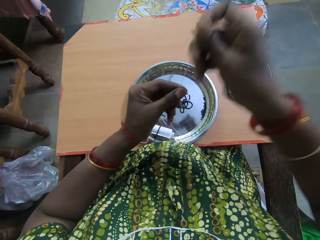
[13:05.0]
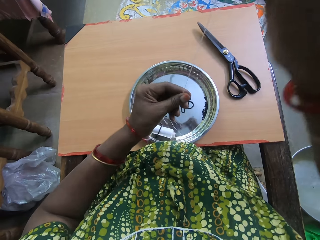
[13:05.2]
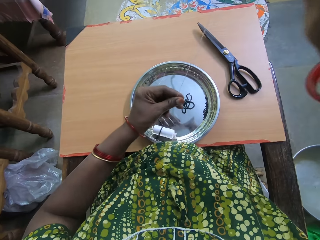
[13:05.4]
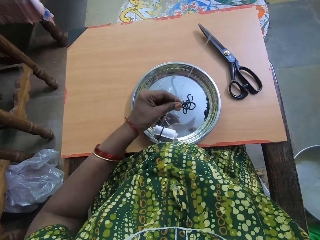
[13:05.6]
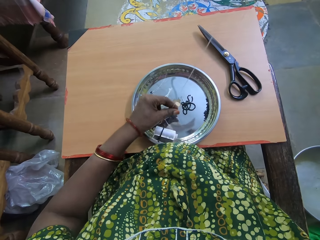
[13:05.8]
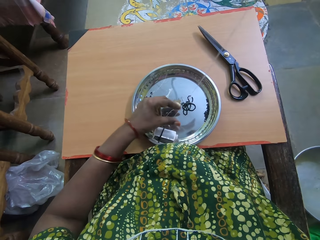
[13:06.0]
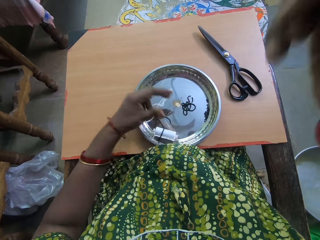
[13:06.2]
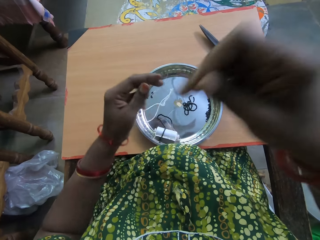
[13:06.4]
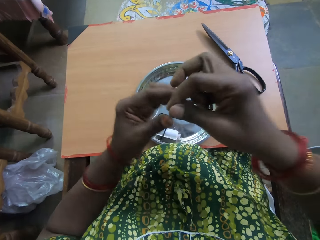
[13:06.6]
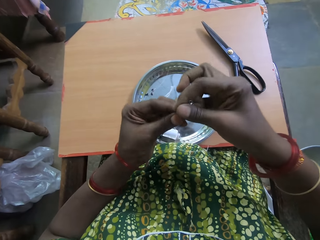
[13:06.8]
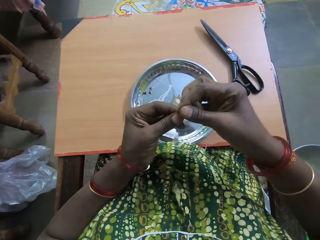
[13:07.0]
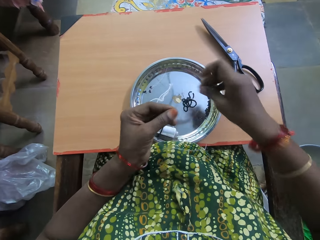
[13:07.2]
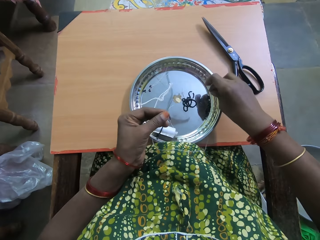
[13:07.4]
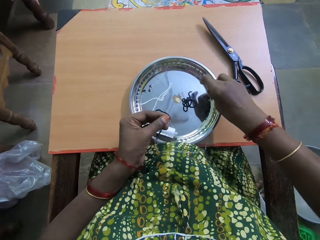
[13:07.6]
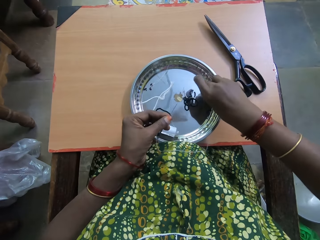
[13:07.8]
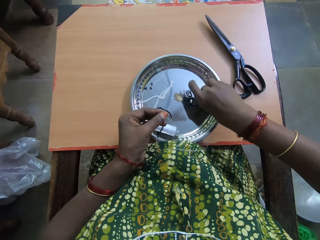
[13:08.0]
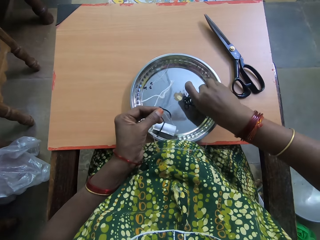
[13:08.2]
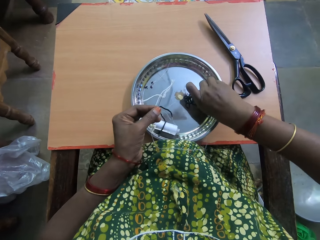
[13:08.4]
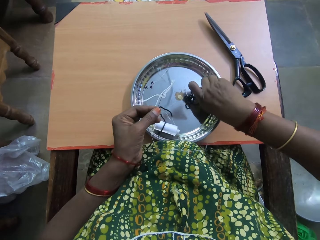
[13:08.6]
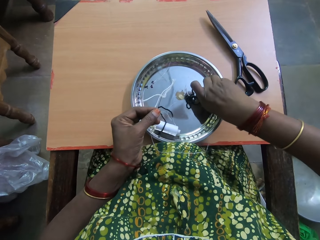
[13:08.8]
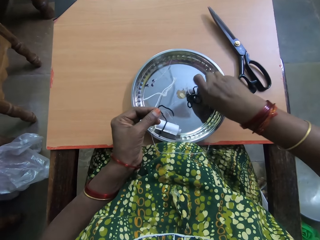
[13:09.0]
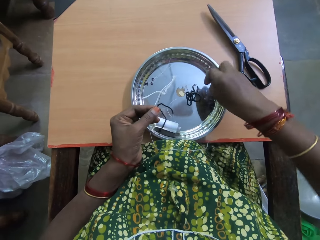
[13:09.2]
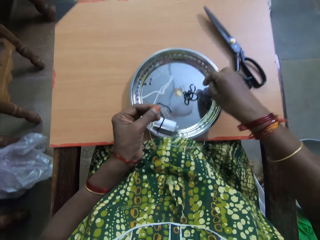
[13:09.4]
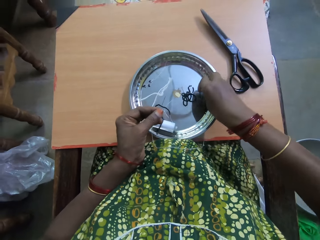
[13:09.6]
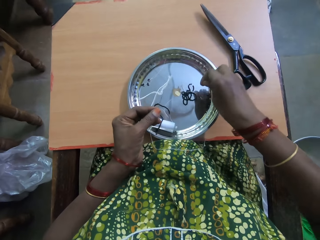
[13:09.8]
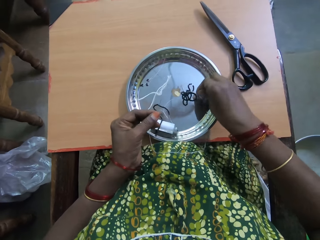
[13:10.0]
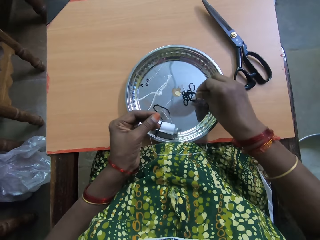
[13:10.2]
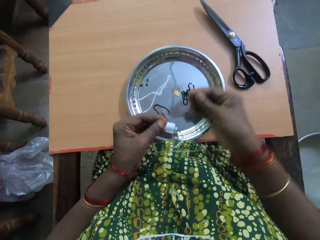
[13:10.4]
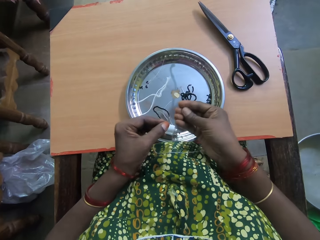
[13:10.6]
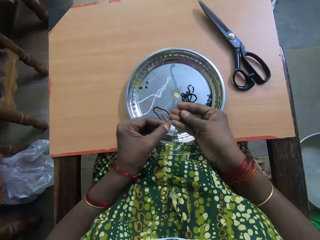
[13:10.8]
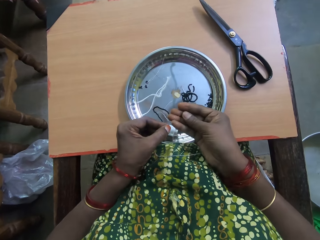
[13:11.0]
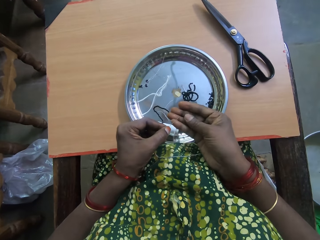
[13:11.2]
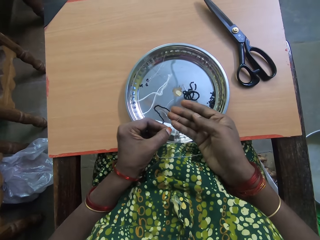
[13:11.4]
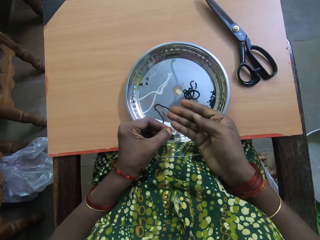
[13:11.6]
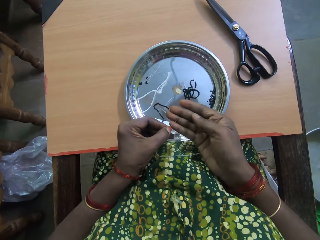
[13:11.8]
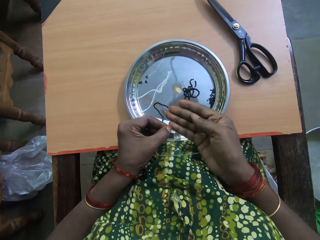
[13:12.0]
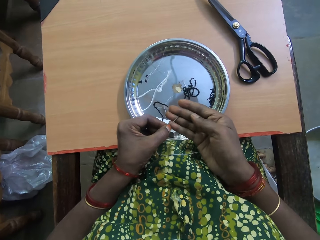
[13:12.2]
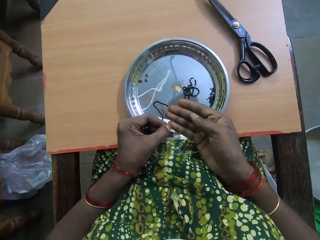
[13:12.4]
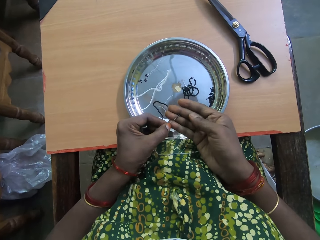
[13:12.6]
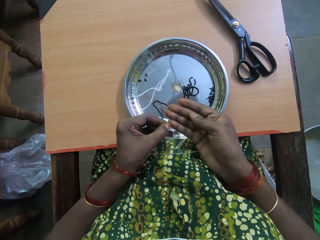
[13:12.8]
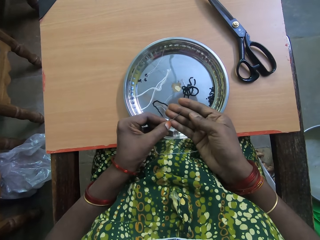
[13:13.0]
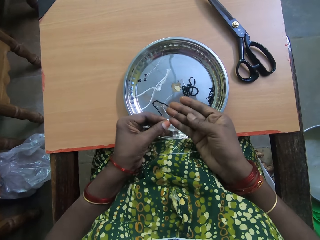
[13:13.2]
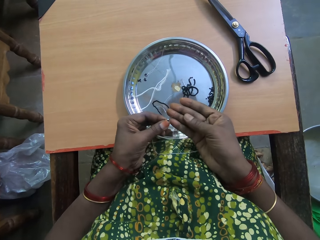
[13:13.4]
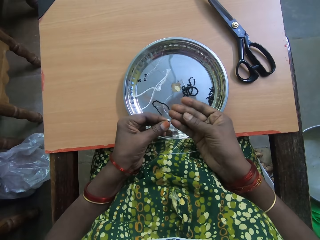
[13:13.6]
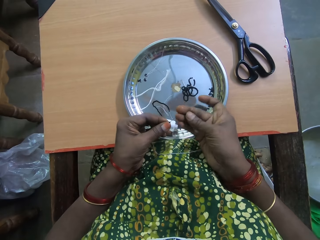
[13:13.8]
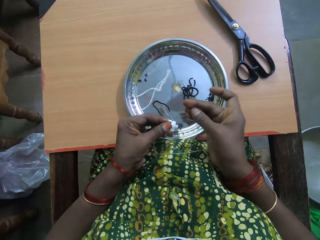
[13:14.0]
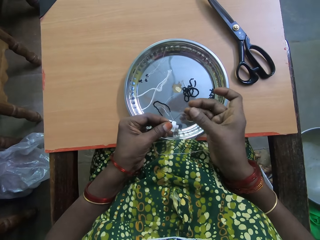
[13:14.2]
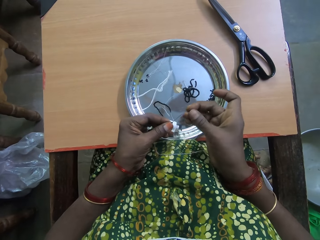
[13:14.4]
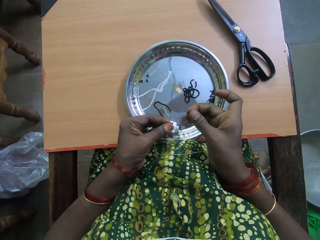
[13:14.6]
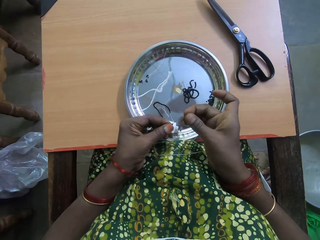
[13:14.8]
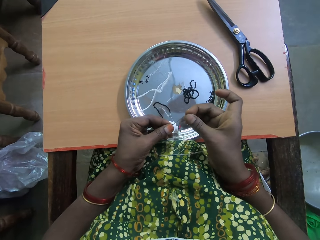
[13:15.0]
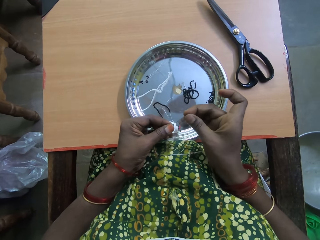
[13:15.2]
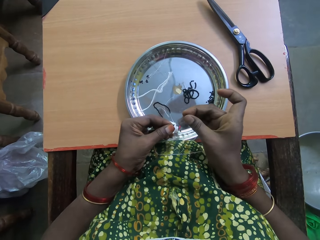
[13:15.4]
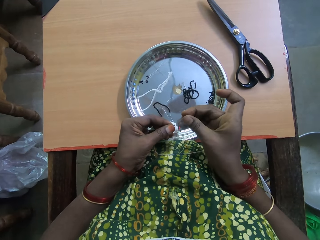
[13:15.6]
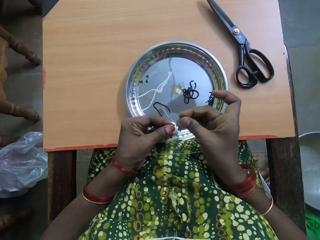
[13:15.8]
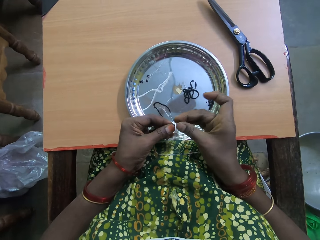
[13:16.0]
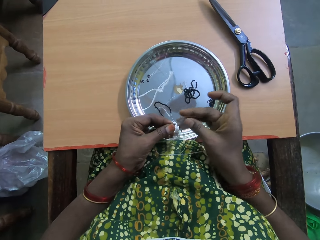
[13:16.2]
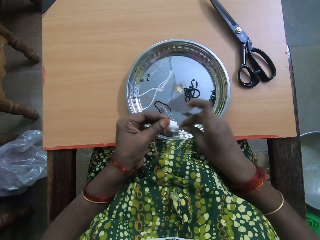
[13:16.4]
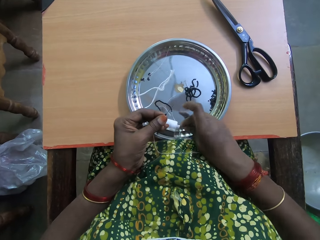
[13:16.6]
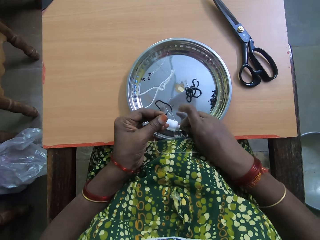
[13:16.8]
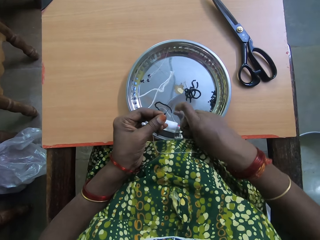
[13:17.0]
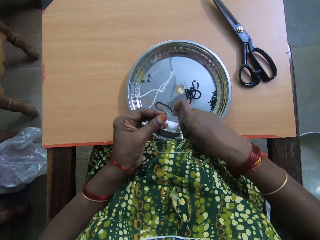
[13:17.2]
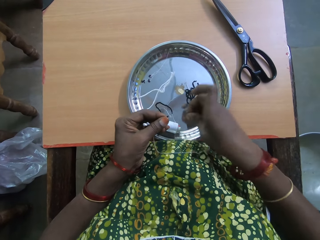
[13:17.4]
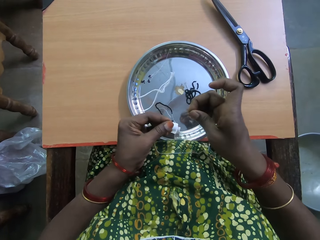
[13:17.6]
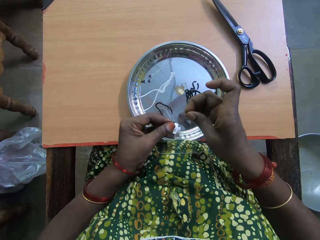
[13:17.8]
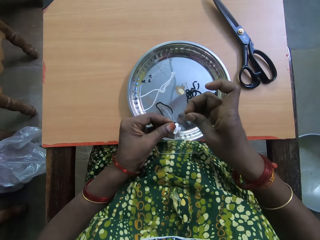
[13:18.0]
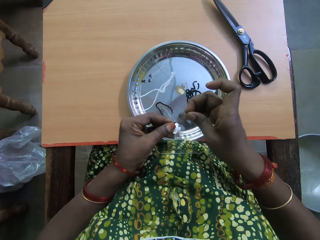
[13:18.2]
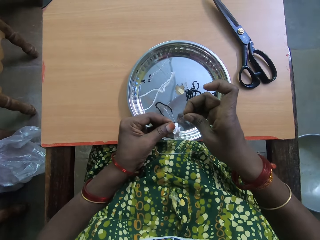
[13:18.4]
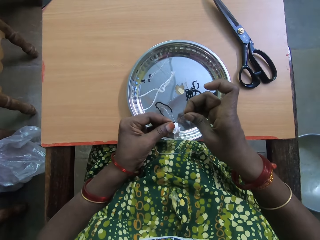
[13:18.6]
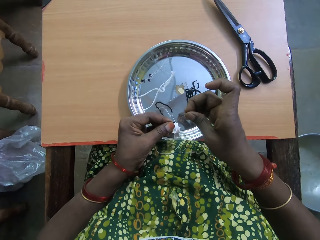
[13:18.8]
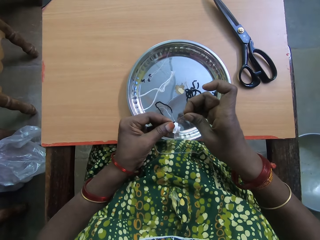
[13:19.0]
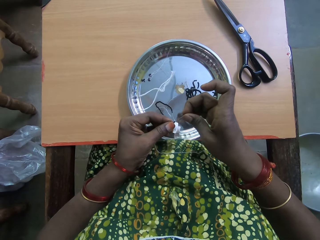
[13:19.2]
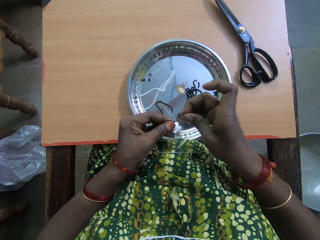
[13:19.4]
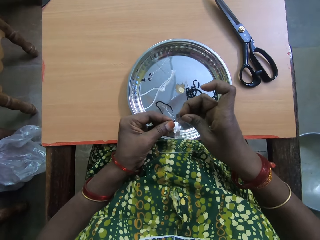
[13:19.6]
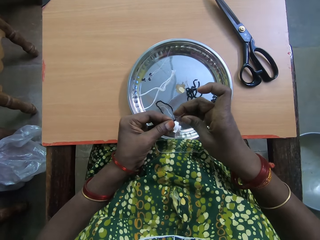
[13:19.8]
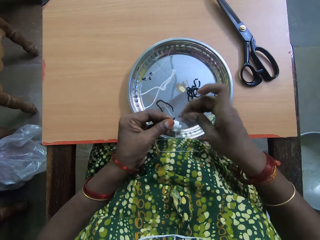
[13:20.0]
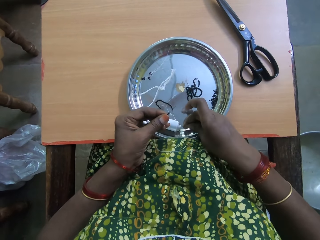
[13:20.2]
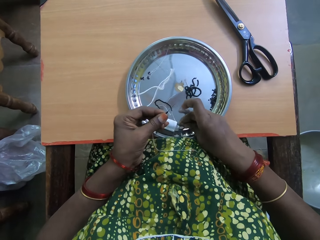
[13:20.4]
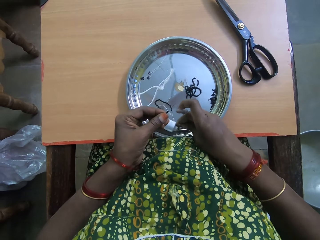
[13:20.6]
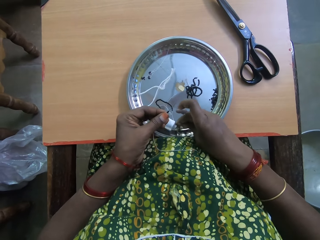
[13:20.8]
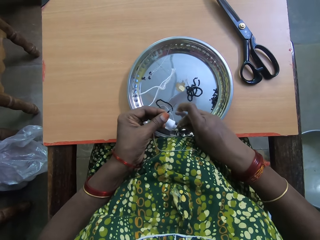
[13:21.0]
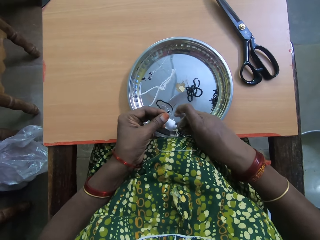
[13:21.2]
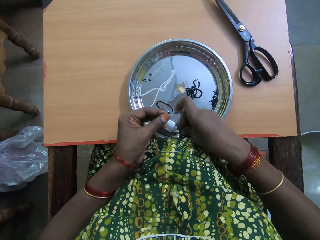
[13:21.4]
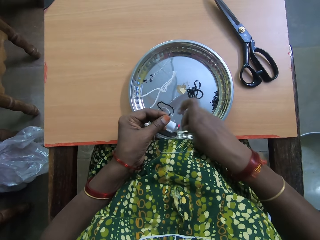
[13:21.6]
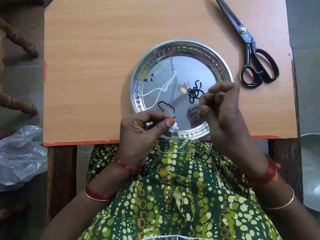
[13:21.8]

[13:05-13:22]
The camera wearer pulls the beads to the thread and adjusts the fishing line. They take another bead from the tray. They put the bead in the needle. They put the bead through the fishing line. They take another bead from the tray and put the bead through the fishing line. They take another bead from the tray.

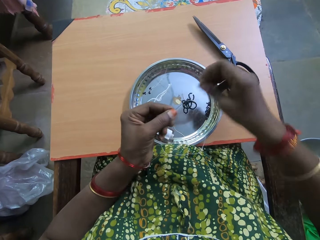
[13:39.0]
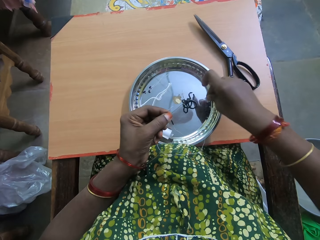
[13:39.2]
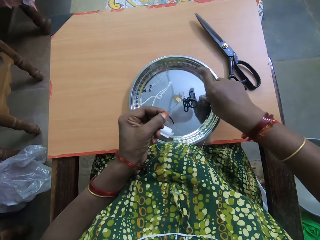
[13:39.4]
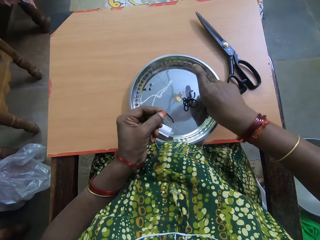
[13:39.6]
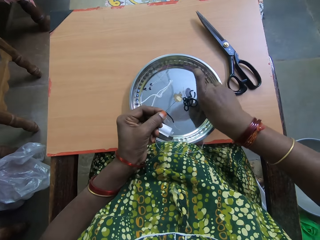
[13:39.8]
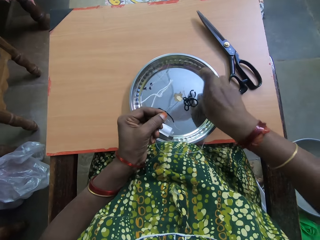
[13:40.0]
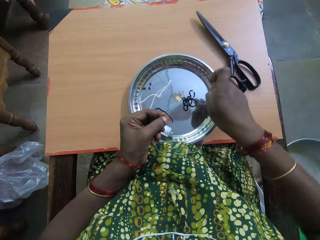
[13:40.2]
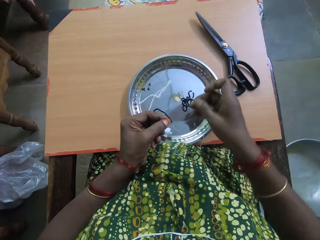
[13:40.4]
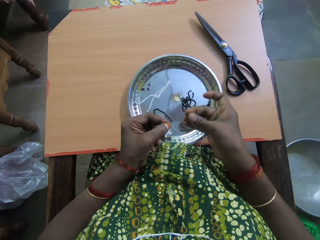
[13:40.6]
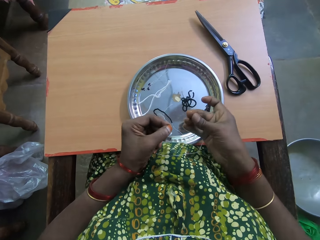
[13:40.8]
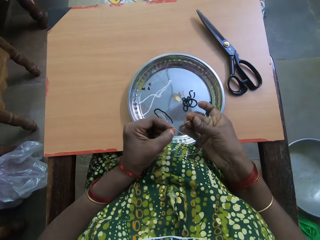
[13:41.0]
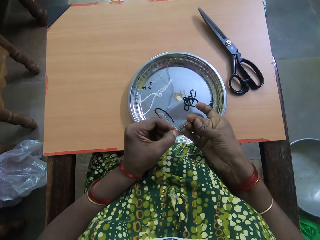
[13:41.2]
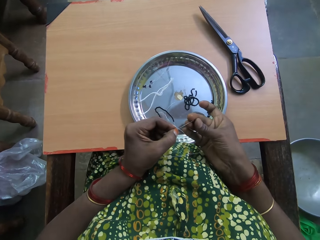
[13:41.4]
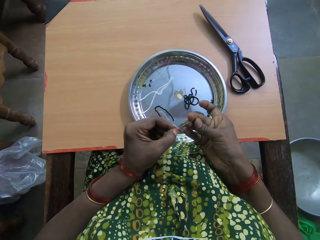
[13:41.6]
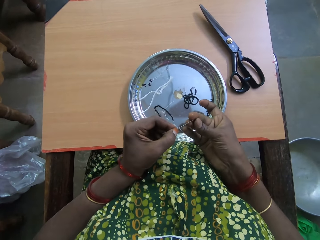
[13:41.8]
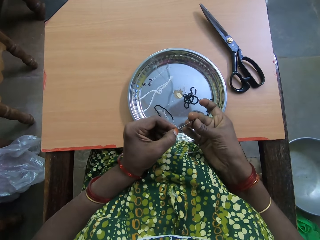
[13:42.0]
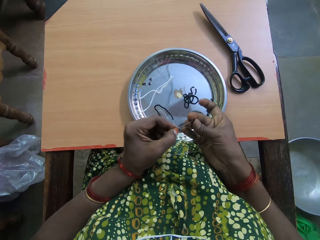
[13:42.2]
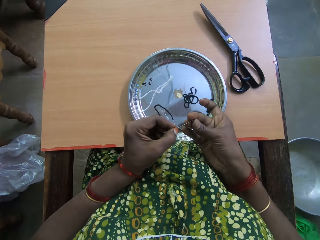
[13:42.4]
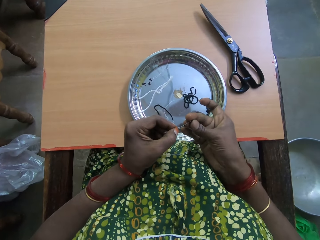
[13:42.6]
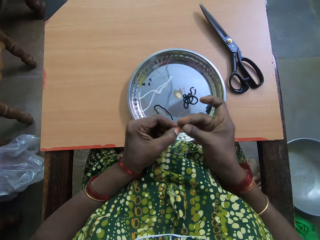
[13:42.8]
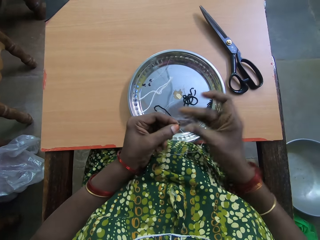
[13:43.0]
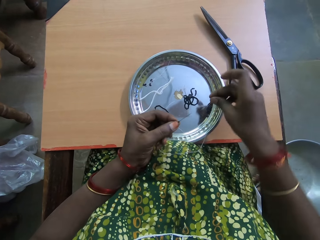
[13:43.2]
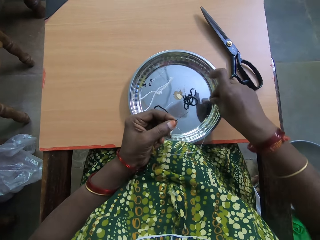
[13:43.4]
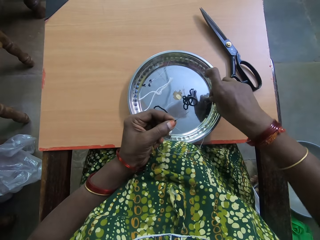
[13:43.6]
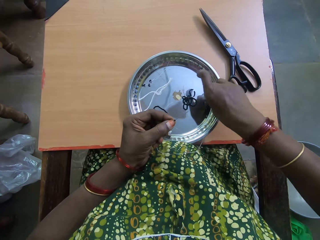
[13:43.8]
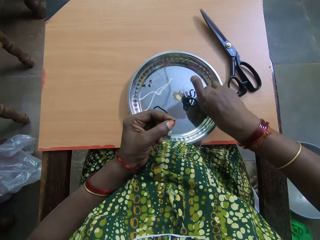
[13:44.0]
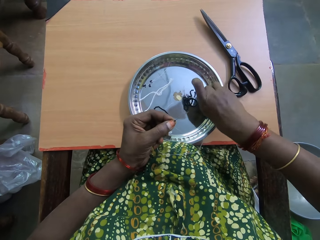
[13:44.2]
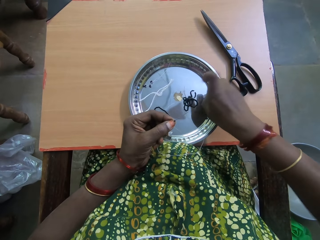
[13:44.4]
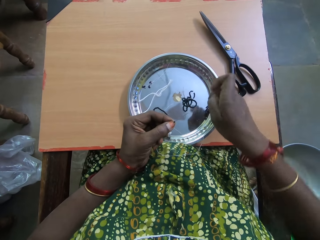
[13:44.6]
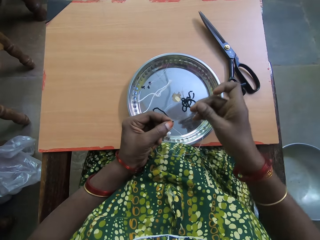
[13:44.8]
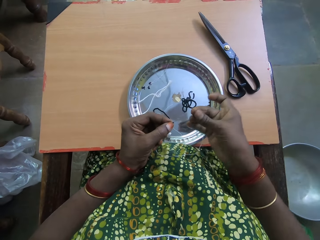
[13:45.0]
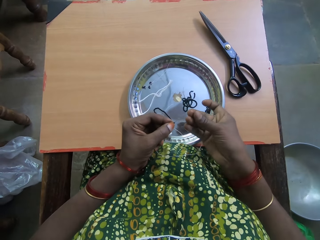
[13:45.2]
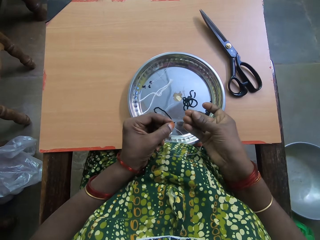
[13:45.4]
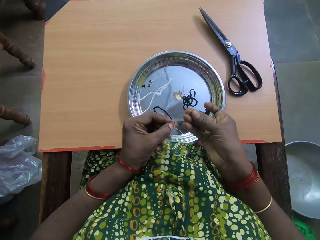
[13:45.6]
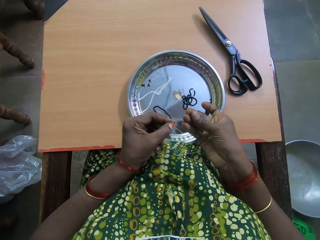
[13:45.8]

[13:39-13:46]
The camera wearer takes another bead from the tray. They put the bead through the fishing line. They take another bead from the tray.
